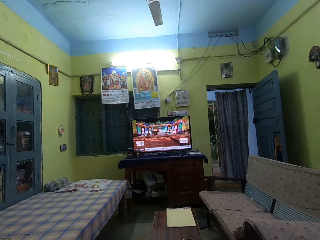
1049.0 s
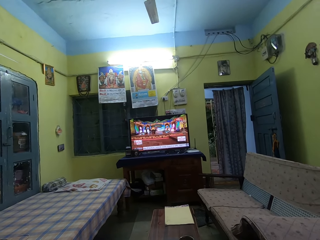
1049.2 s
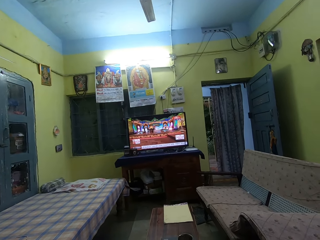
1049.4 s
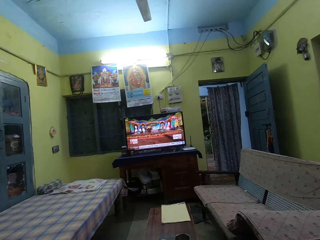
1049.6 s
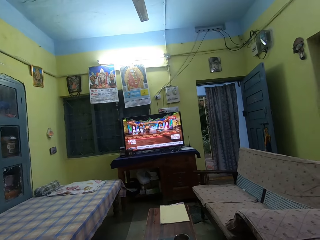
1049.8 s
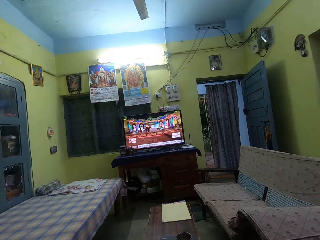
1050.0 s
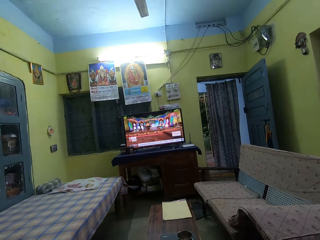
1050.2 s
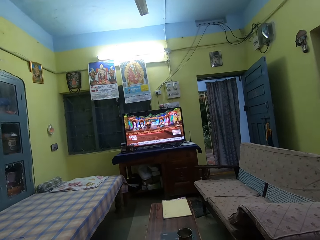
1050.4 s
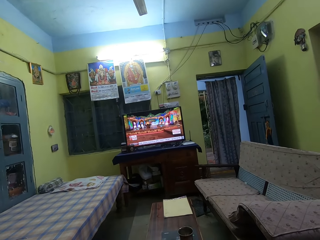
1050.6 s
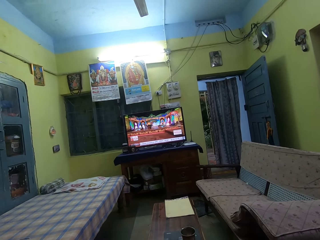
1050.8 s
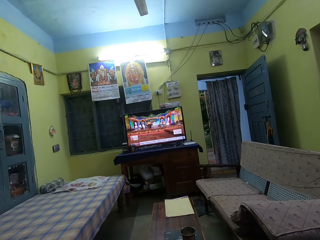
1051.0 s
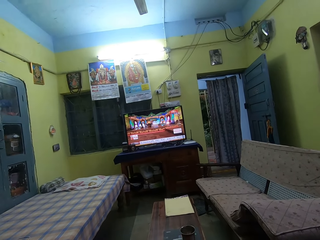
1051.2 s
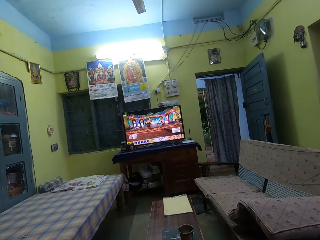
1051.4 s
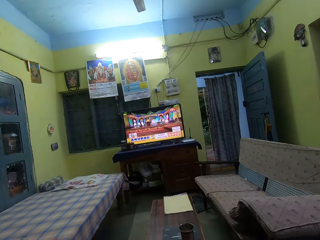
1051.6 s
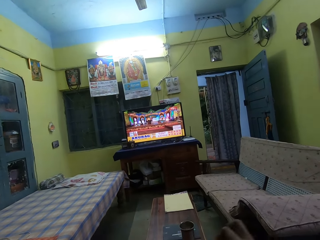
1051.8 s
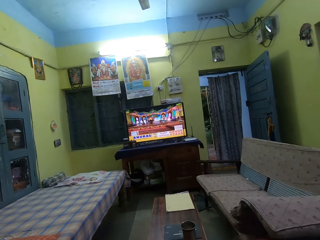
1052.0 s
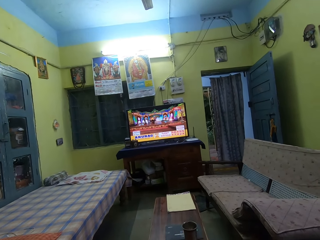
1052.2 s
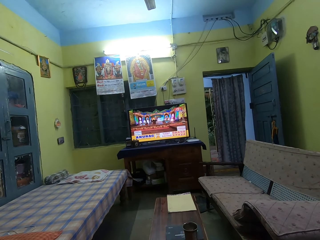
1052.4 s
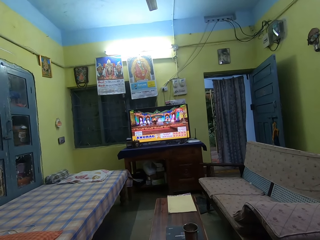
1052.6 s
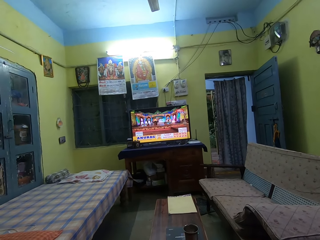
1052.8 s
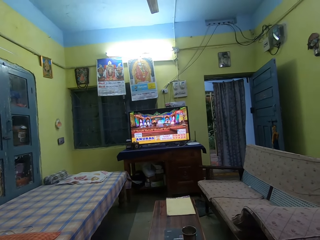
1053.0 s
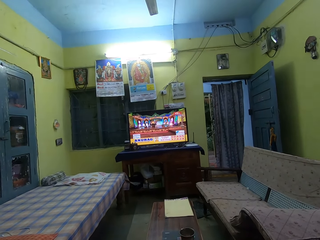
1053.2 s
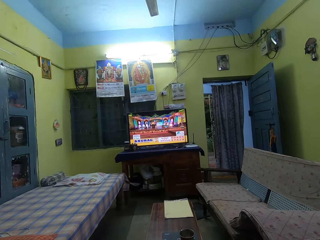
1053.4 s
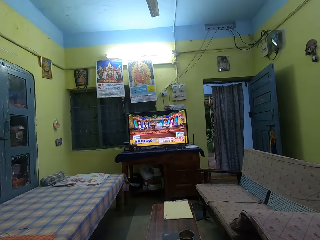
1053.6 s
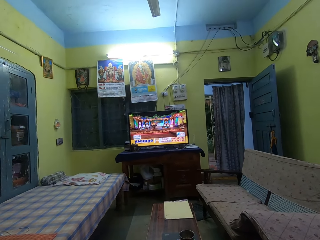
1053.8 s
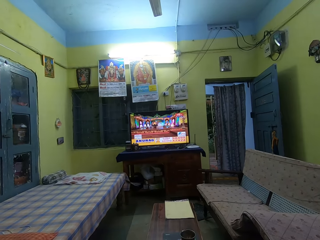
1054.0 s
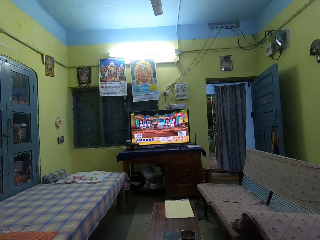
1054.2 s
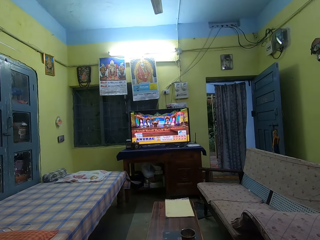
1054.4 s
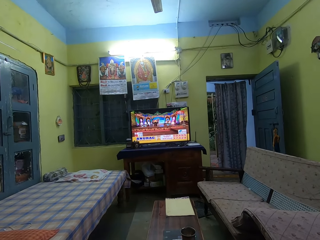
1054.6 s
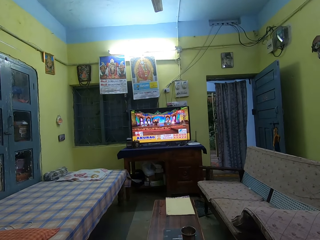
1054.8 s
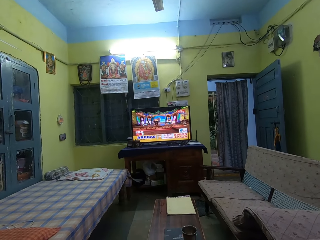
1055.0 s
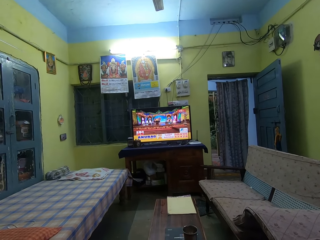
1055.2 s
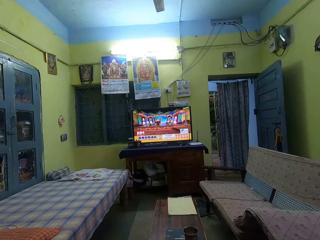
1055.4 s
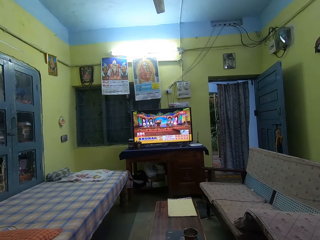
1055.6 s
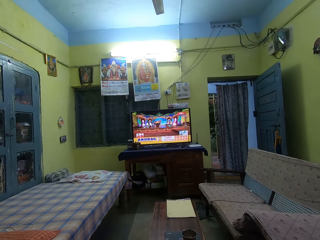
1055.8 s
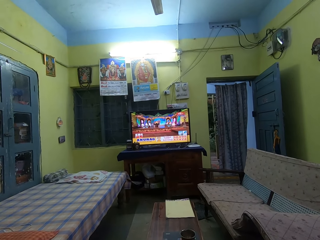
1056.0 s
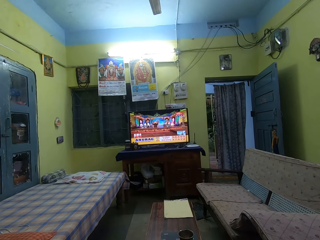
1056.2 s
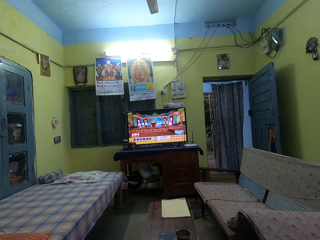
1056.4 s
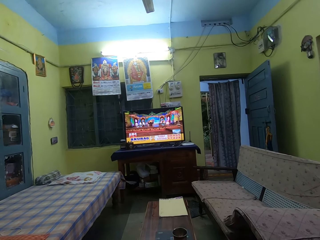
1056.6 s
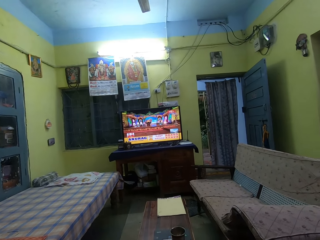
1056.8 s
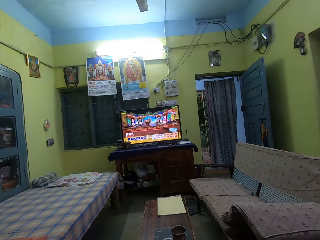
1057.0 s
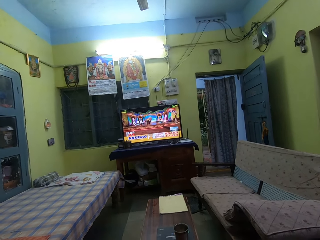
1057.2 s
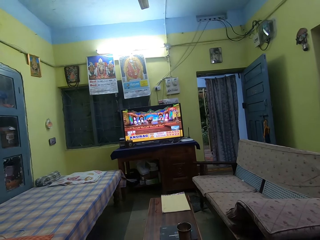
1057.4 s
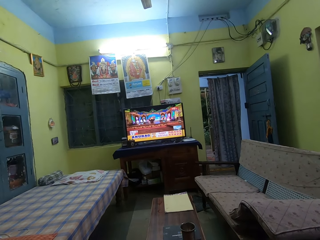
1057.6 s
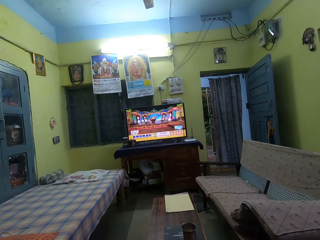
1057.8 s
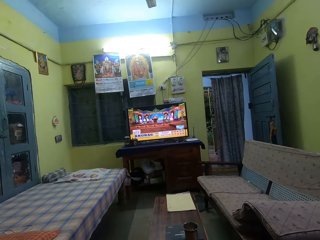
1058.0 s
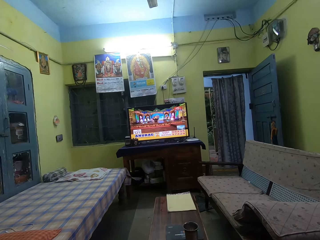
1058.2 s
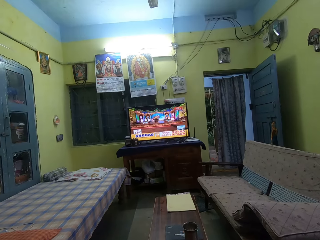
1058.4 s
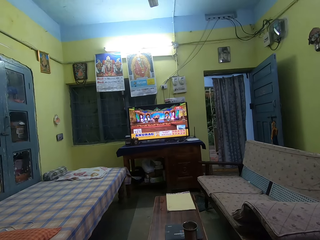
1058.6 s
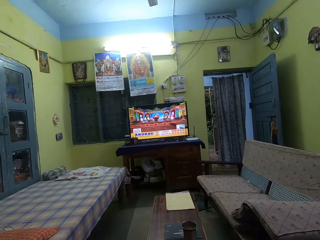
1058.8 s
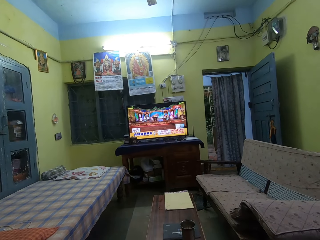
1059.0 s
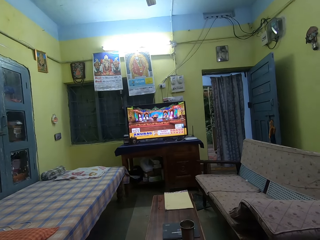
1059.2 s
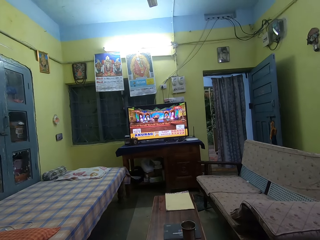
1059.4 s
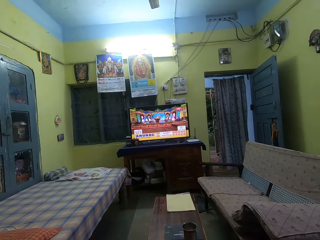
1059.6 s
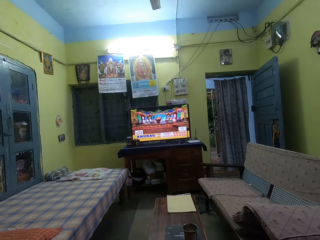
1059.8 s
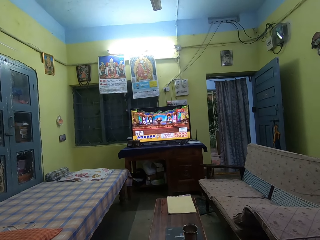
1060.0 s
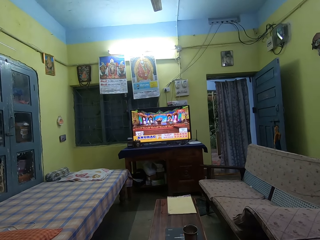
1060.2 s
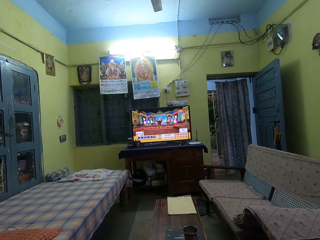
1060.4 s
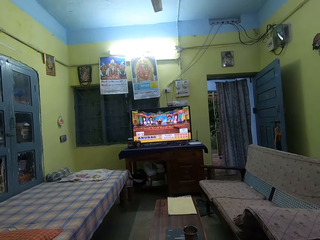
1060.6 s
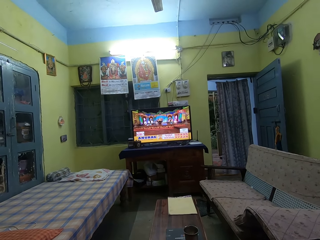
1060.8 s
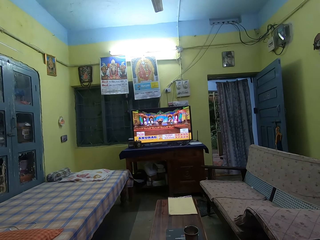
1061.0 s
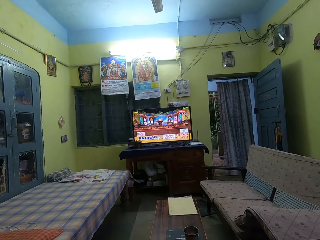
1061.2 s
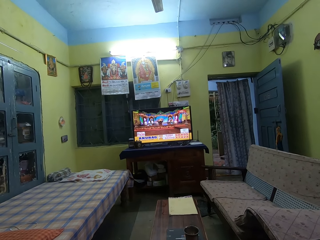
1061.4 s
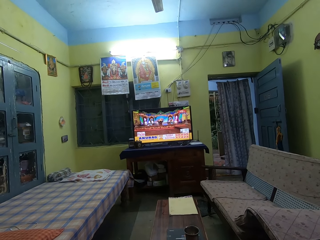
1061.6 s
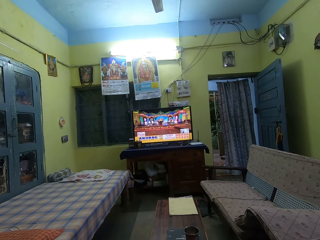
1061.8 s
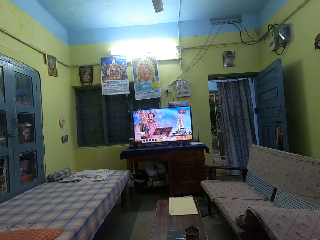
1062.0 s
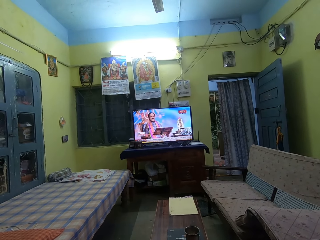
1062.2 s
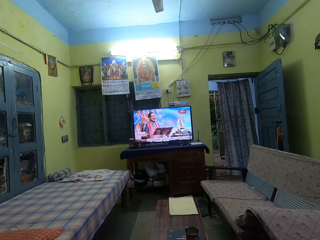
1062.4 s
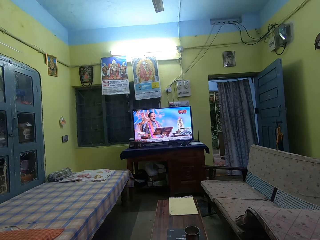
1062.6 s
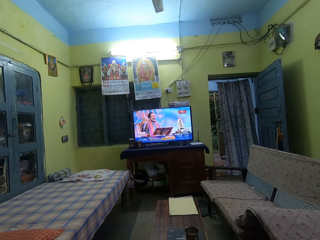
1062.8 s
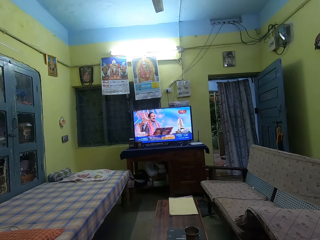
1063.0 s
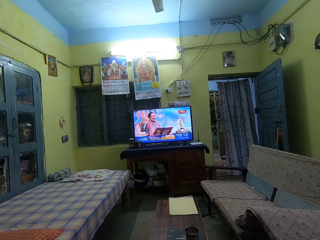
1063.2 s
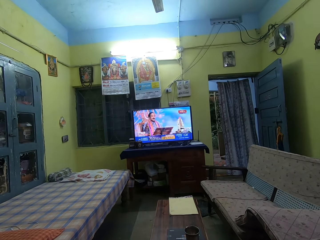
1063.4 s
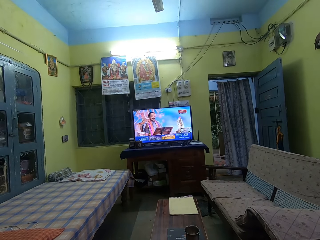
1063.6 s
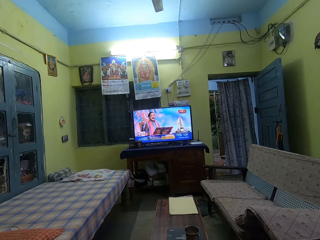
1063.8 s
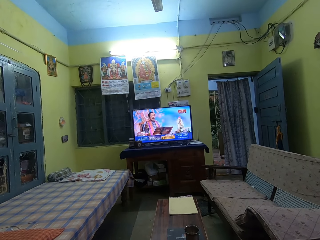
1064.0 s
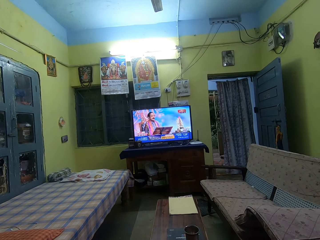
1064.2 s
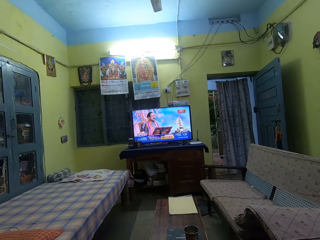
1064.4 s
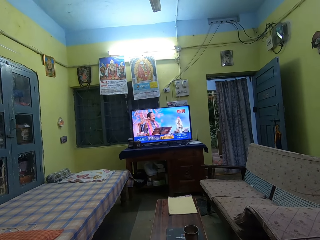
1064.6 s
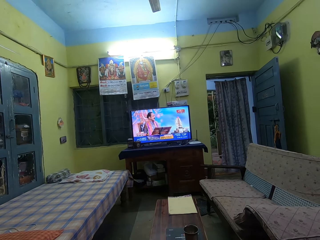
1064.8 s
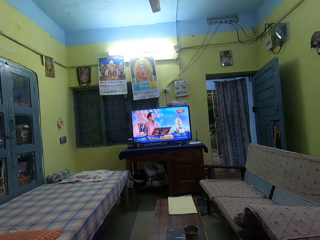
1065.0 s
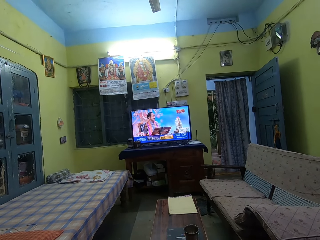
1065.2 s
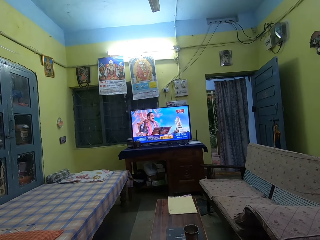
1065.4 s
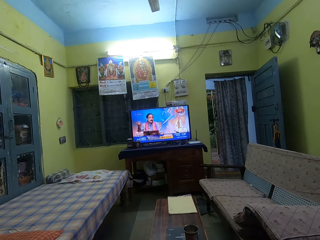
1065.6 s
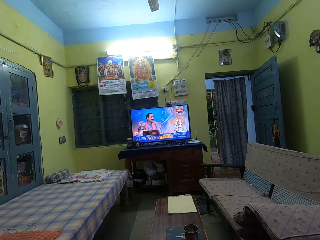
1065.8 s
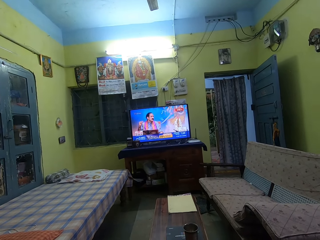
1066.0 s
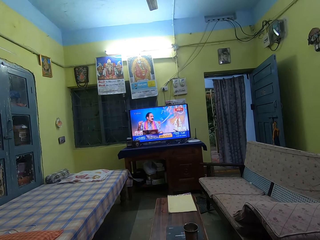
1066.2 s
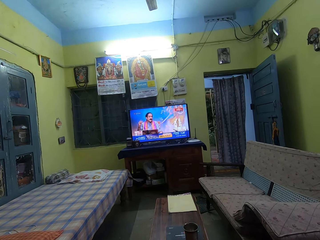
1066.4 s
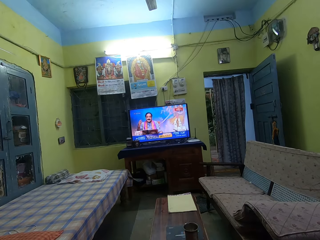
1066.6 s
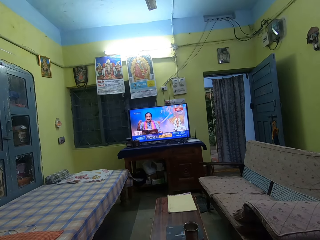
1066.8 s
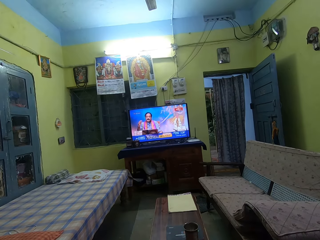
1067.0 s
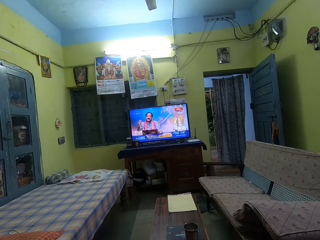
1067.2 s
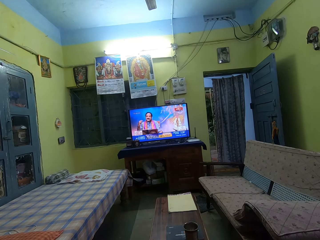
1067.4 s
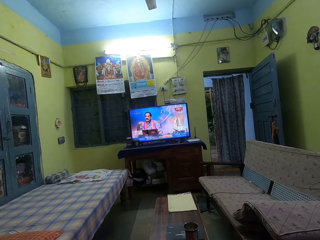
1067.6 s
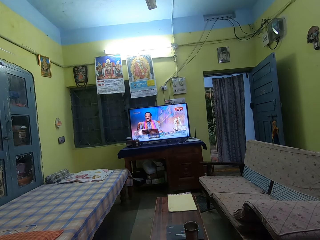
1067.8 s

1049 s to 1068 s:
The camera wearer moves a hand in the room. They look around the room. They watch television in the room.

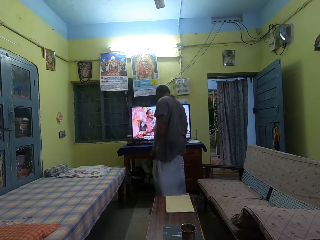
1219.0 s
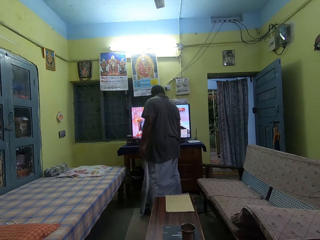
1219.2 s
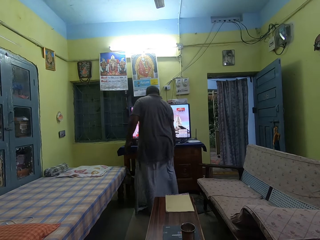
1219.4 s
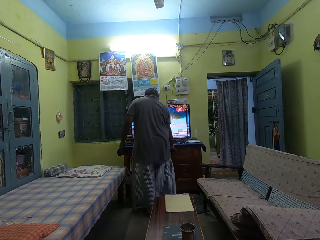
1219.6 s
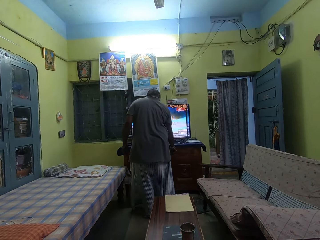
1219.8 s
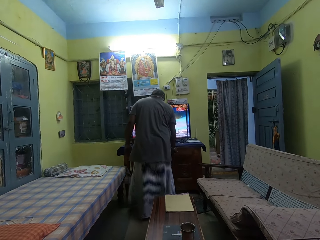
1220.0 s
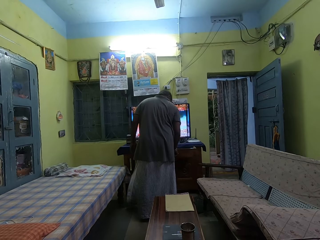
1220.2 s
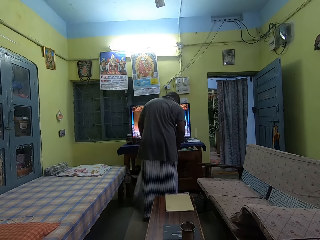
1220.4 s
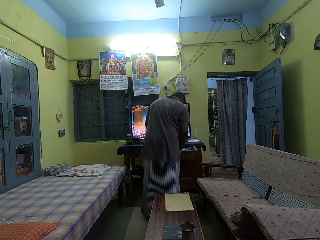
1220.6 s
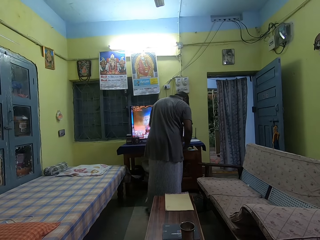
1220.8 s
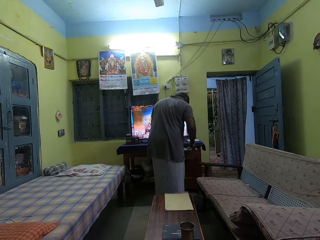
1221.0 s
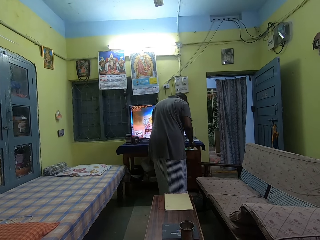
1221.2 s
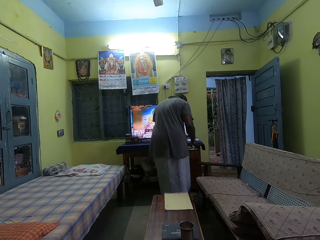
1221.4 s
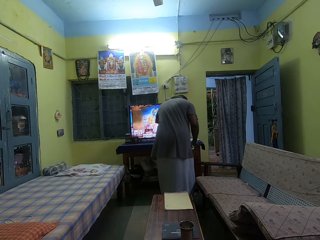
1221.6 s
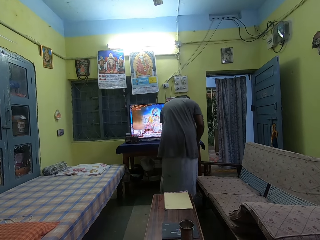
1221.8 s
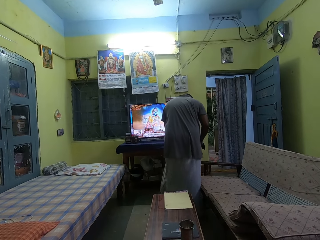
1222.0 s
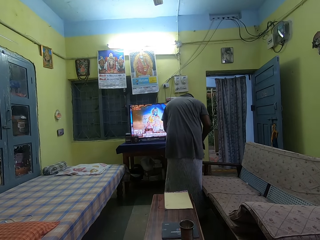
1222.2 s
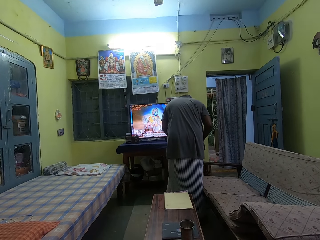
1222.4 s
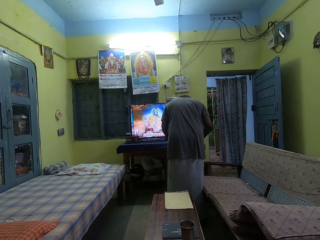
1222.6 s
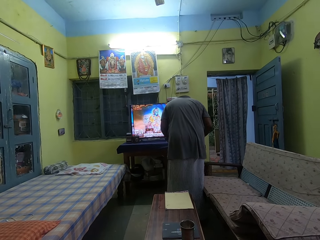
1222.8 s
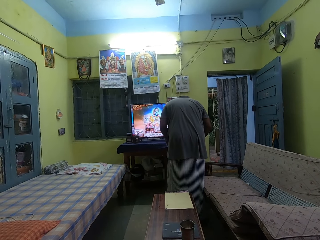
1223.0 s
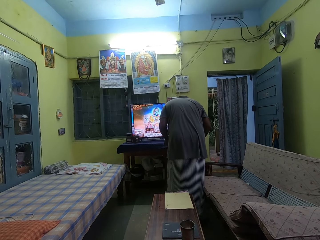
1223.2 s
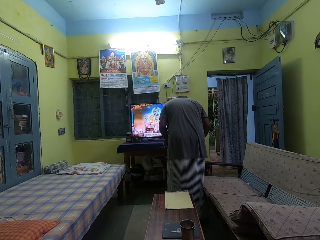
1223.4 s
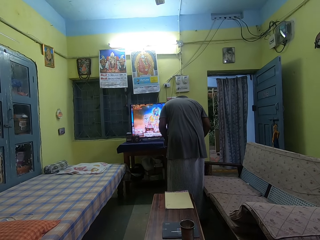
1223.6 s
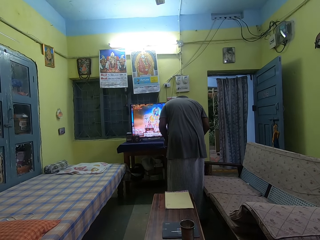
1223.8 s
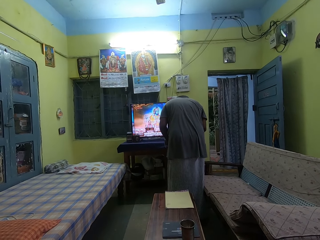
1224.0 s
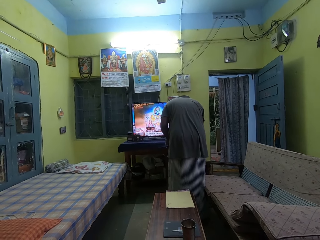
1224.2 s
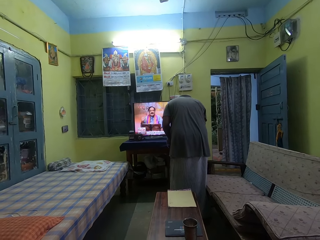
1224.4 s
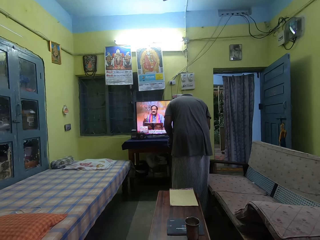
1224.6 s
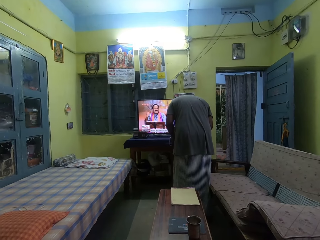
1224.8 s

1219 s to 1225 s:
A man pulls the drawer and looks through the drawer.
